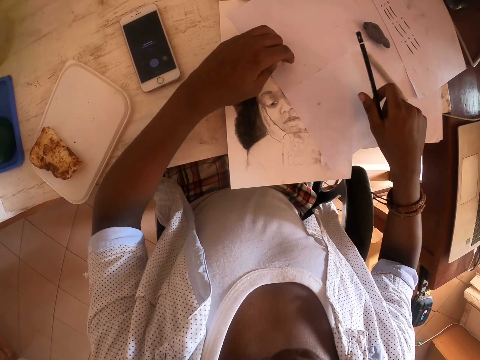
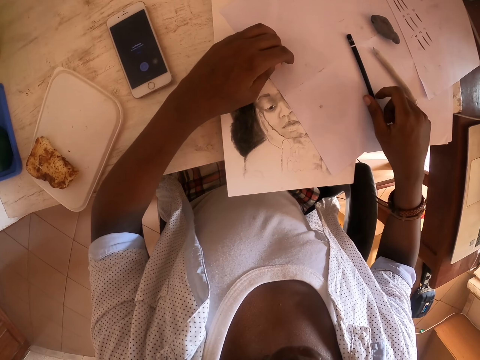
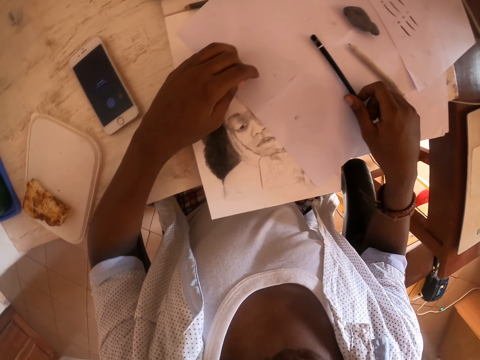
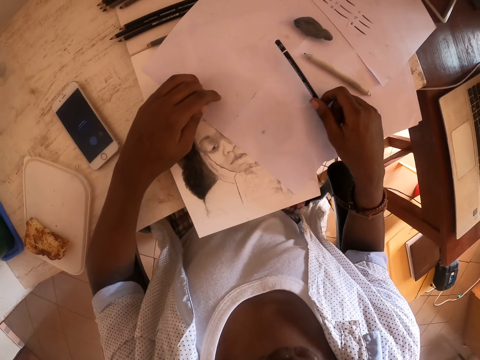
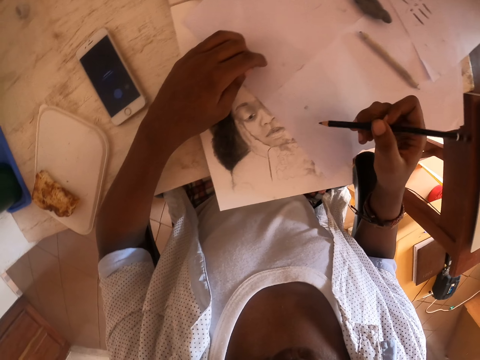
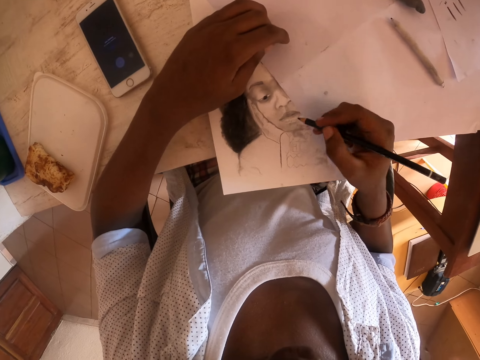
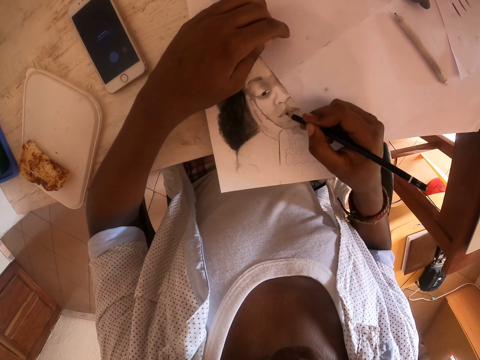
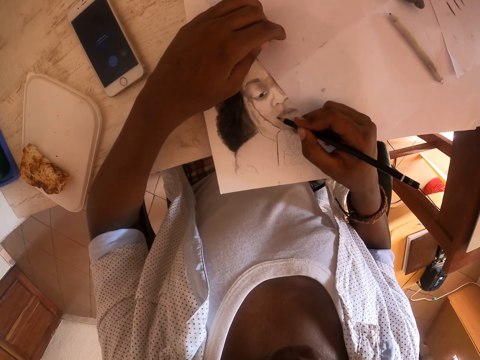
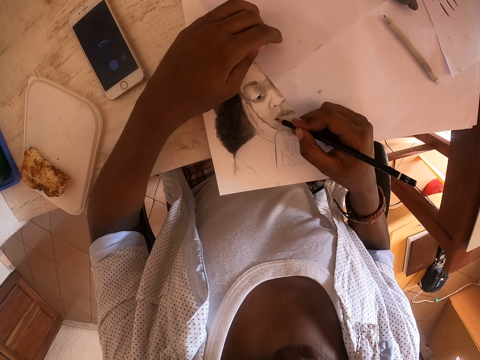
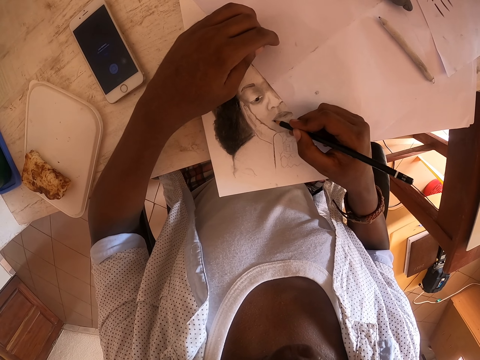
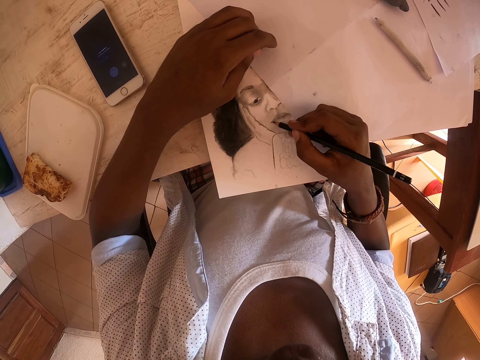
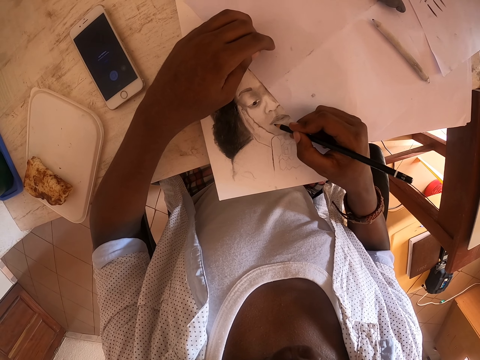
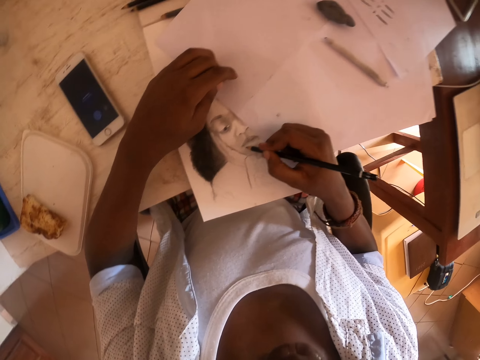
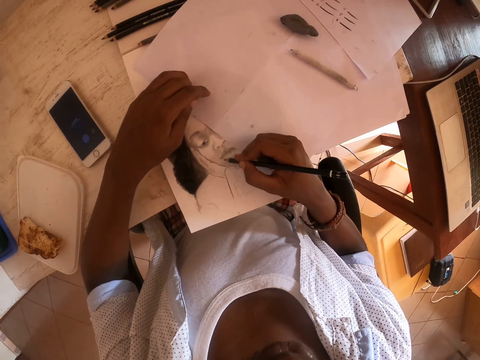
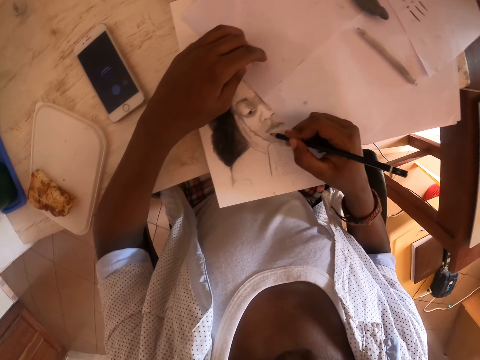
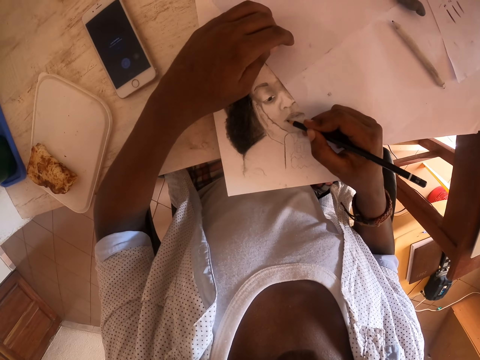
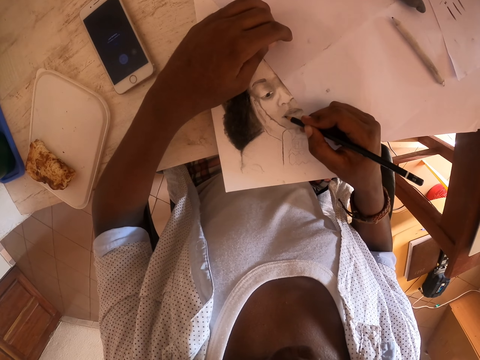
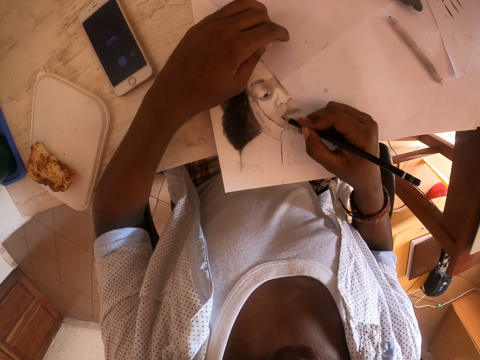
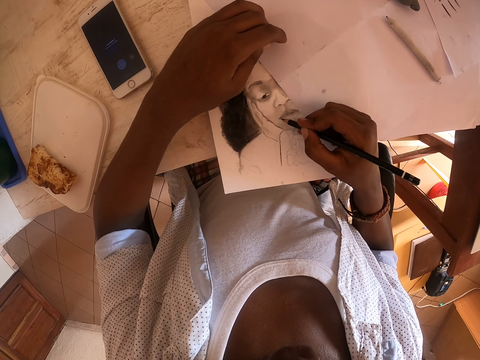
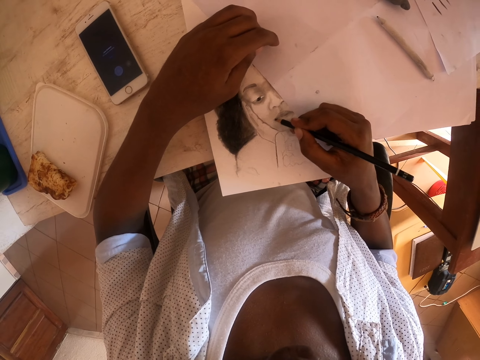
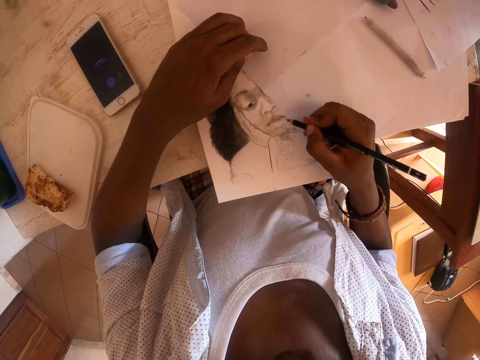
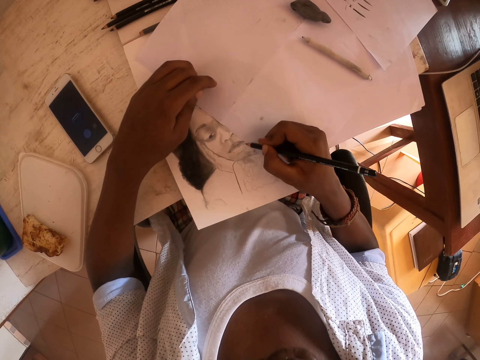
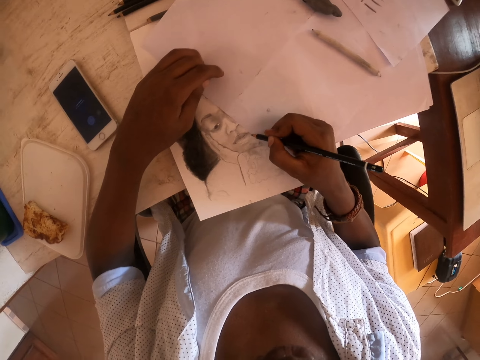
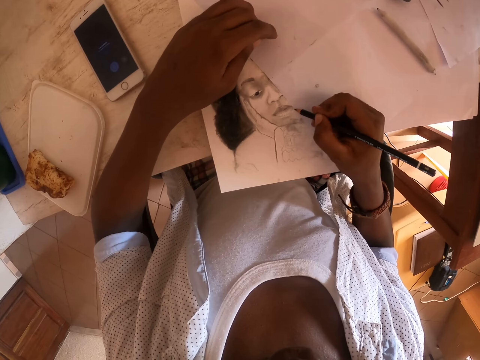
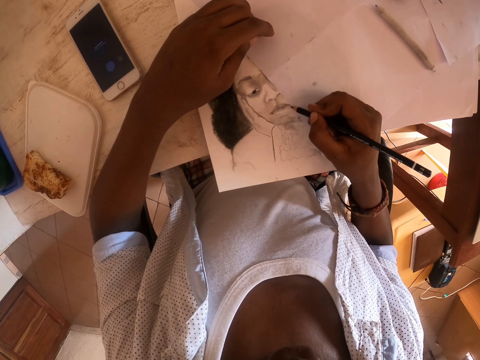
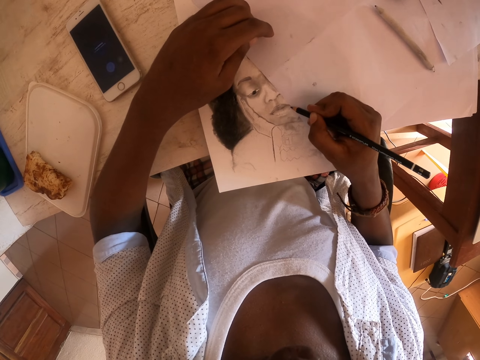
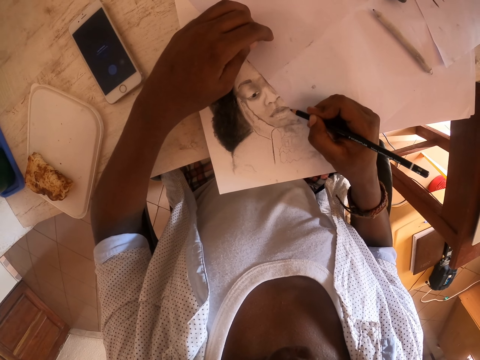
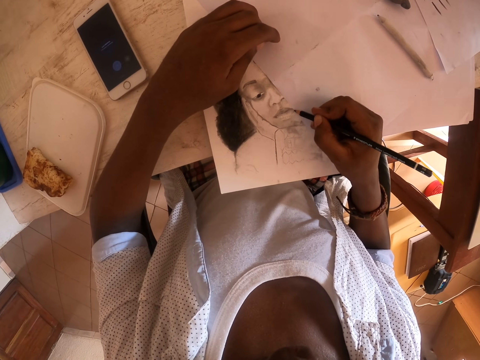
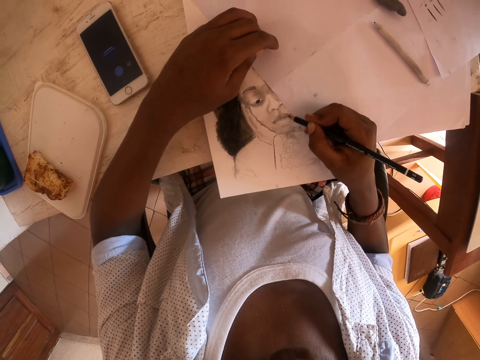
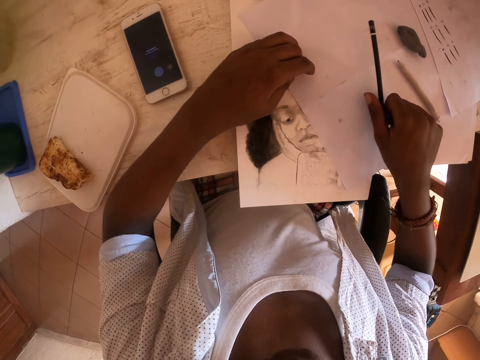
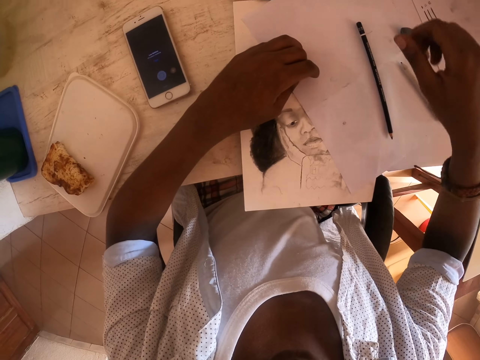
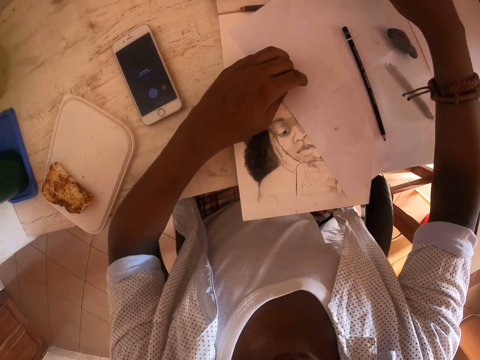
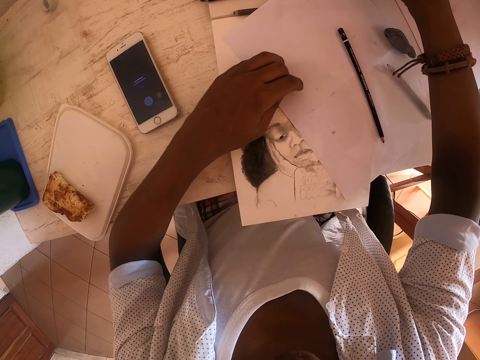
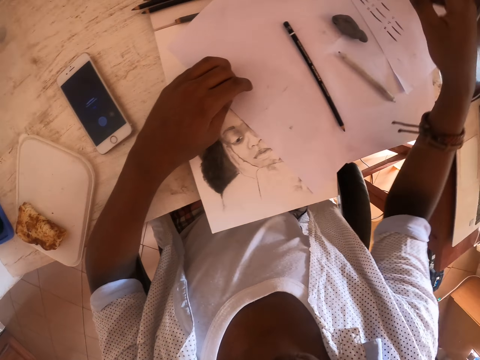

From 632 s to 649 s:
The camera wearer lifts the pencil. They place the pencil on the table. They look at the drawing. They pick up the brown pencil. They lift the pencil. They move the pencil. They draw on the paper with the pencil. They color the drawing with the brown pencil. They move the pencil. They look at the drawing. They draw on the paper with the pencil. They move the pencil. They put the brown pencil on the table. They move the right hand.

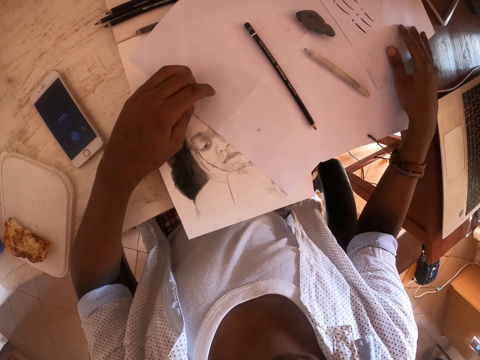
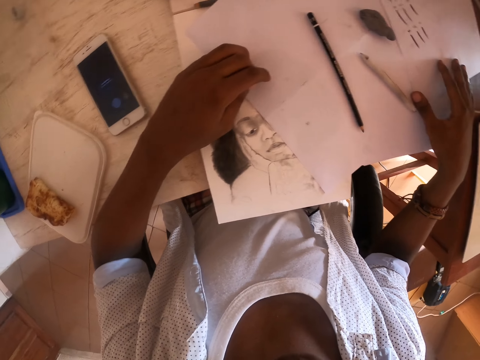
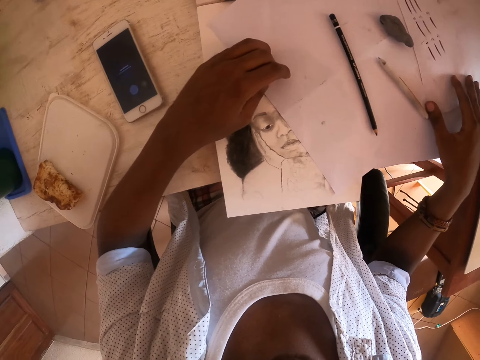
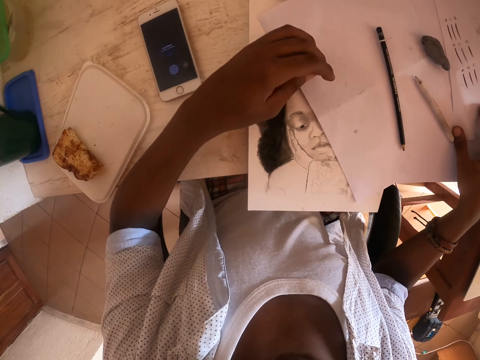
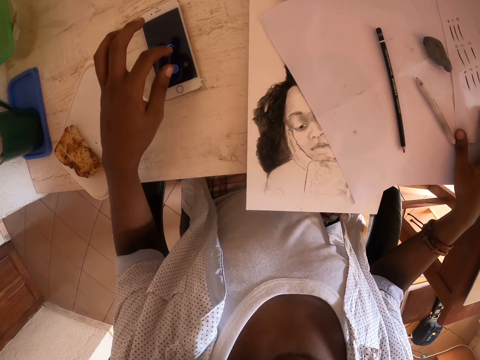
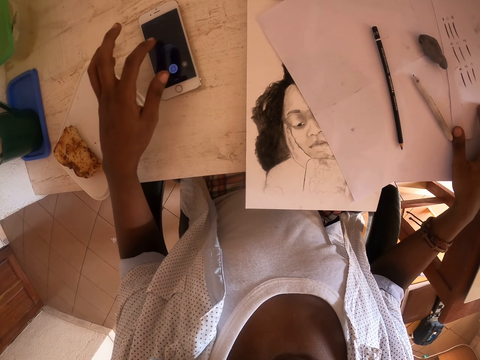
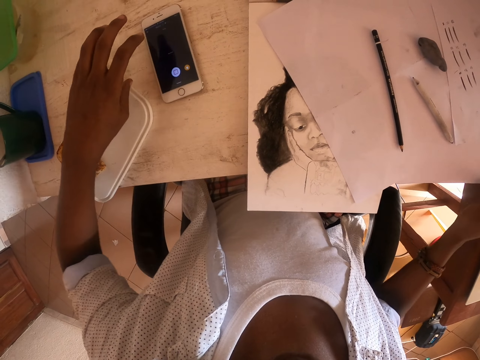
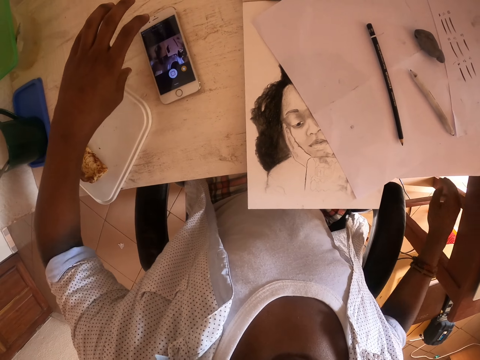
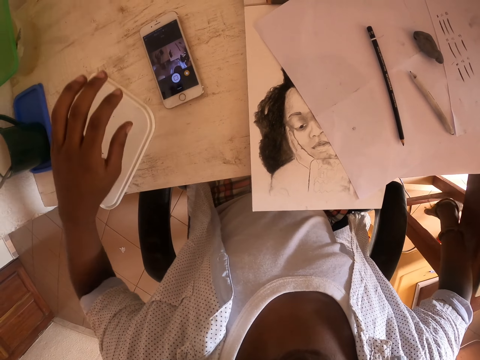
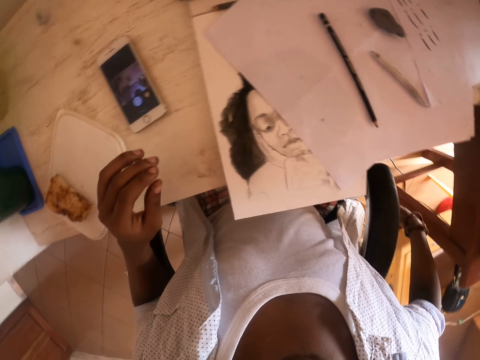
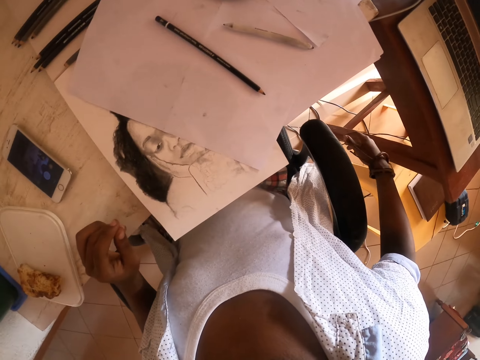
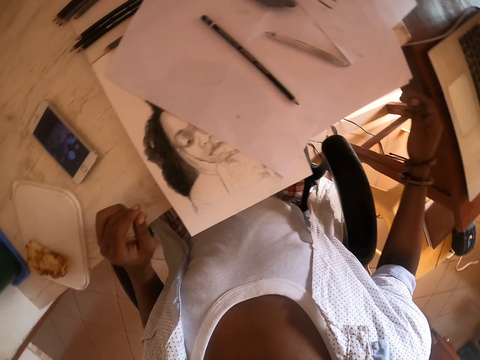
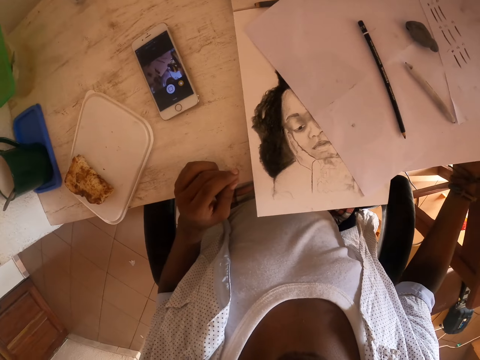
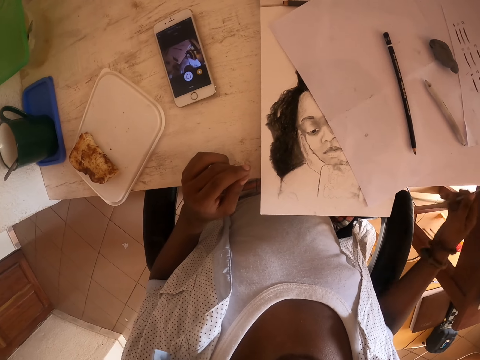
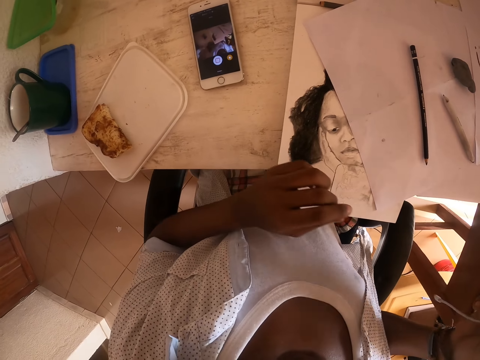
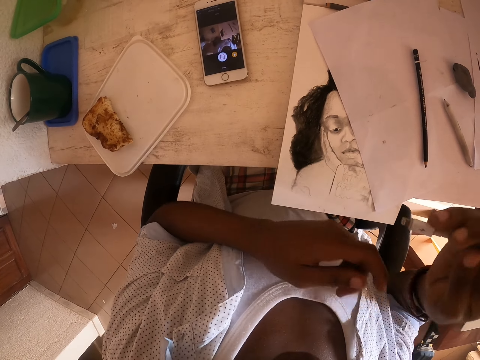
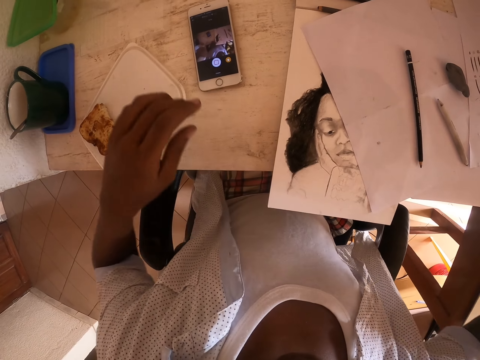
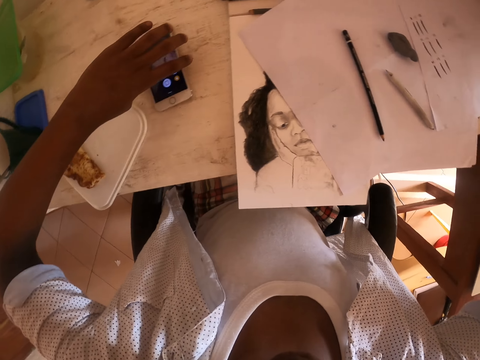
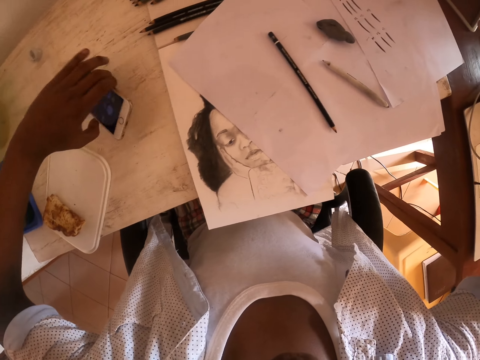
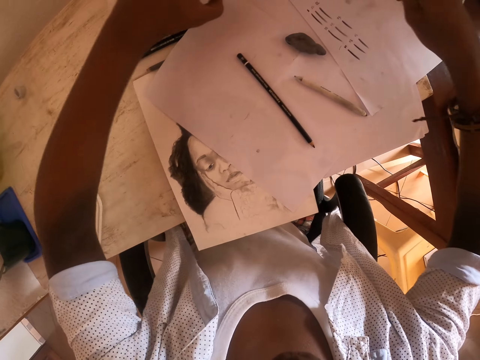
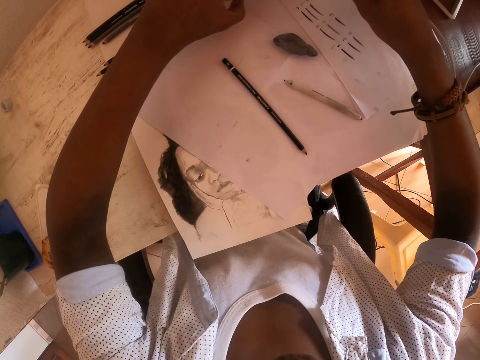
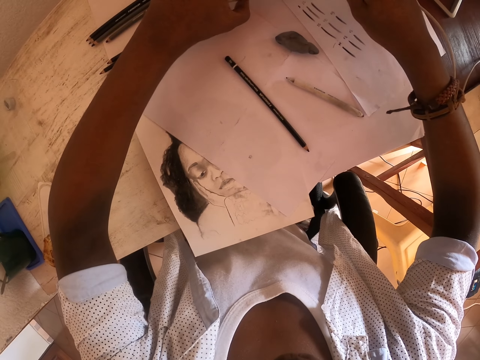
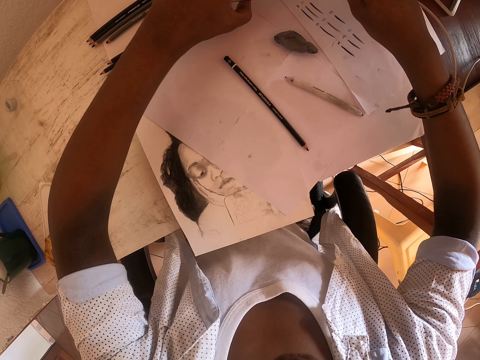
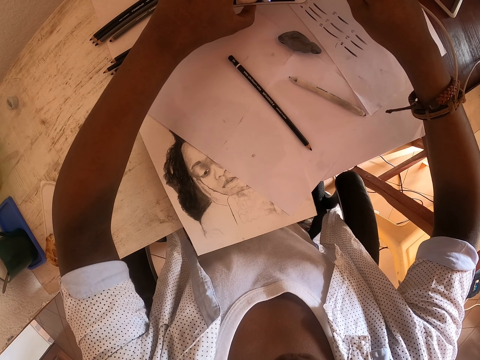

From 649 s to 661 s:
The camera wearer pulls the piece of paper on the table. They lift the left hand. They operate the phone. They touch the phone on the table with the left hand. They lift the left hand, move the right hand and pull back the left hand. They look around. They move the right hand and pull a cable. They lift the cable. They lift the left hand. They pick up the phone. They lift up the phone with the left hand. They move the phone. They move the cable.
